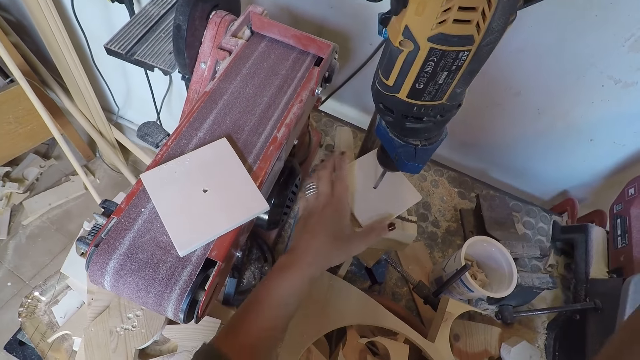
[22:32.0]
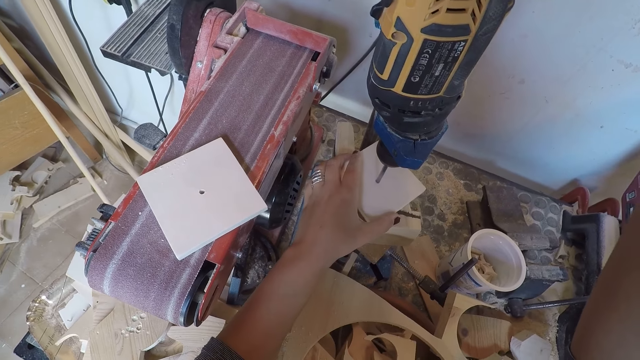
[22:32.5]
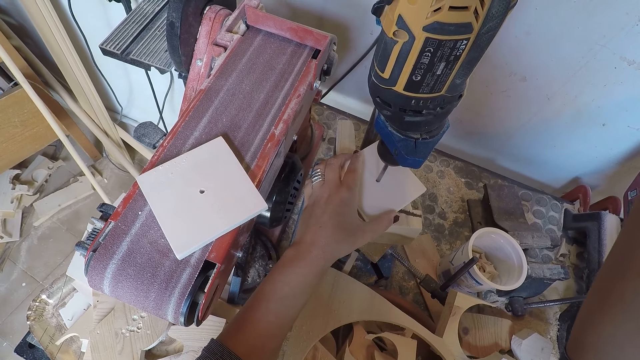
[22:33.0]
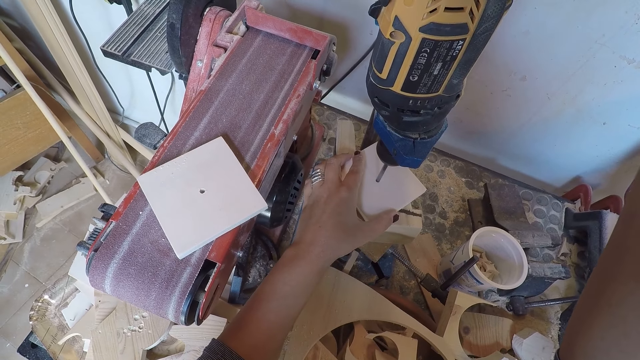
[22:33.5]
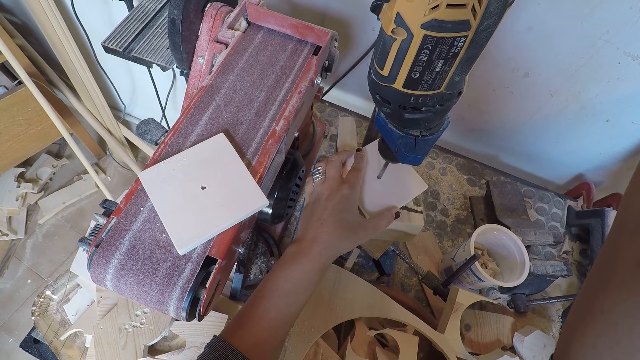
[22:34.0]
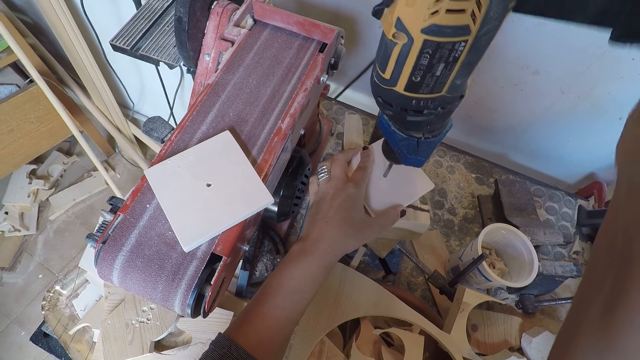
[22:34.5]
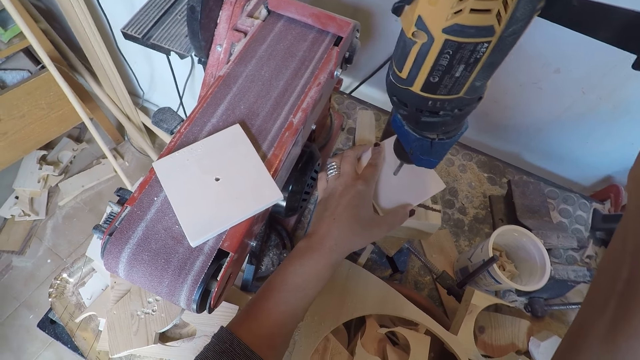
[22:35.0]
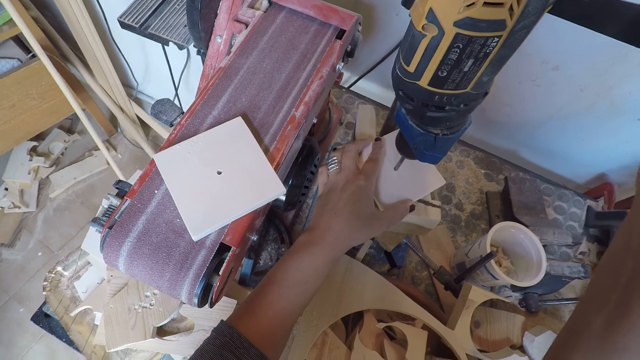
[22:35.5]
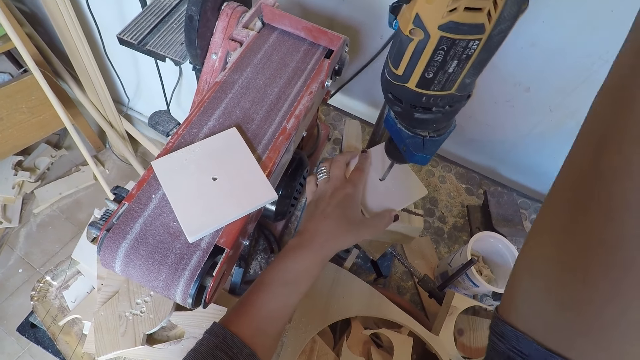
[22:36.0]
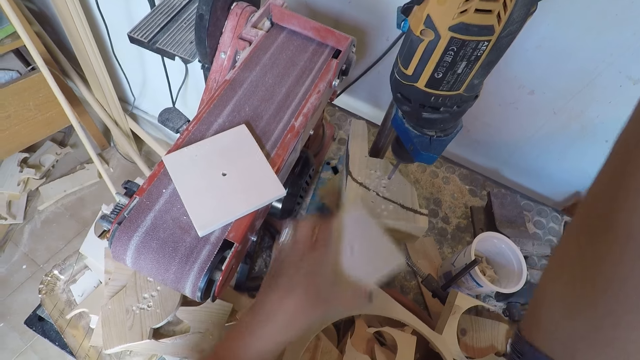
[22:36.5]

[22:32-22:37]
The camera wearer holds the wood under the drilling machine with his left hand. He drills a hole into the wood with the drilling machine. He removes the wood from the drilling machine with his left hand.

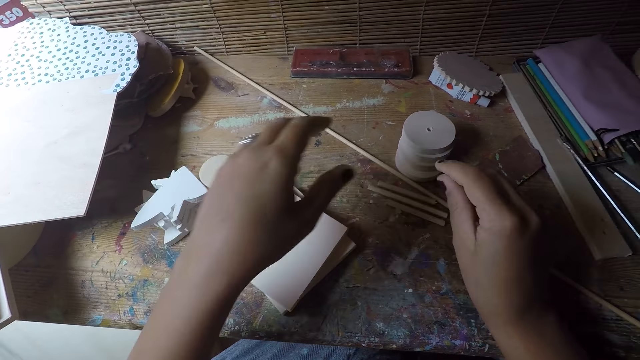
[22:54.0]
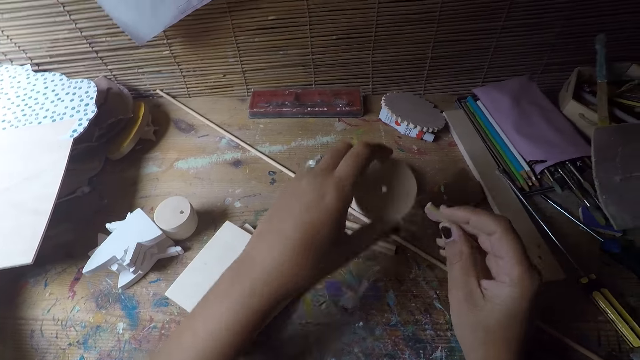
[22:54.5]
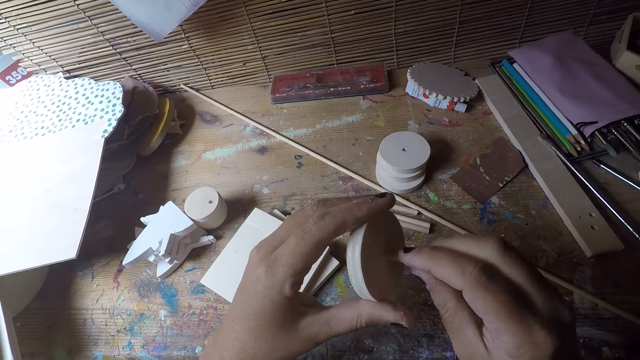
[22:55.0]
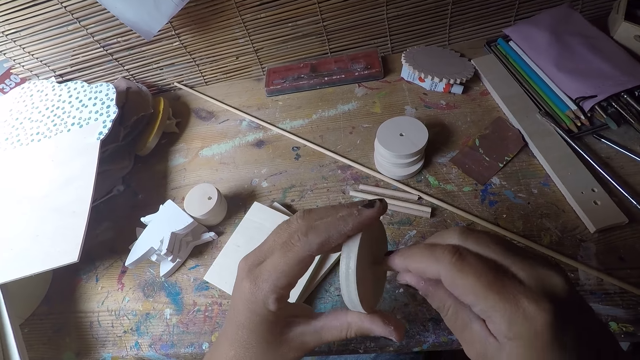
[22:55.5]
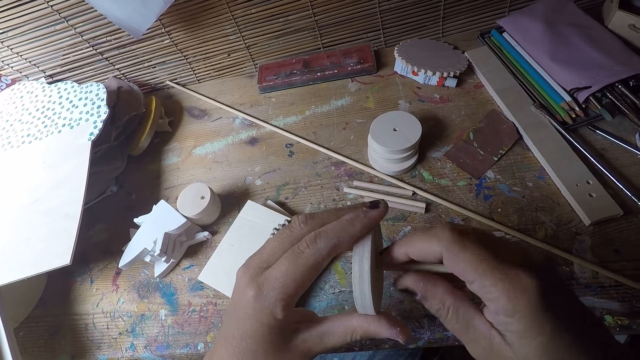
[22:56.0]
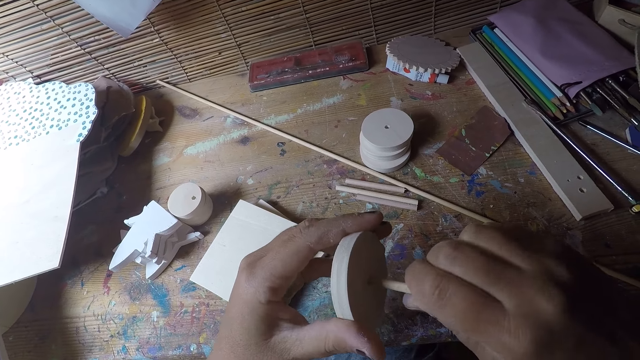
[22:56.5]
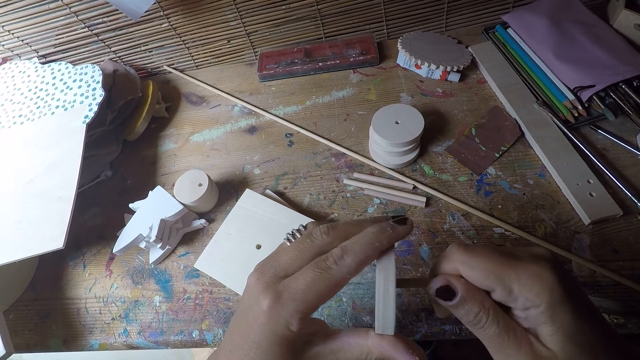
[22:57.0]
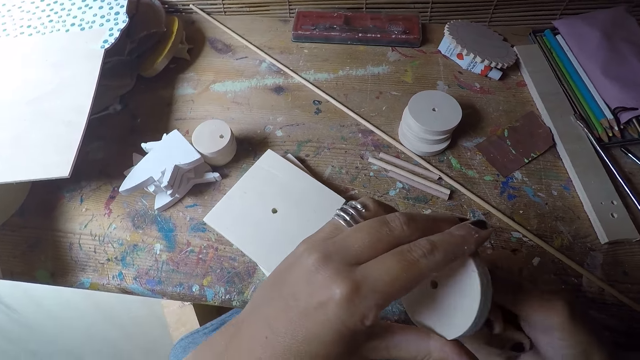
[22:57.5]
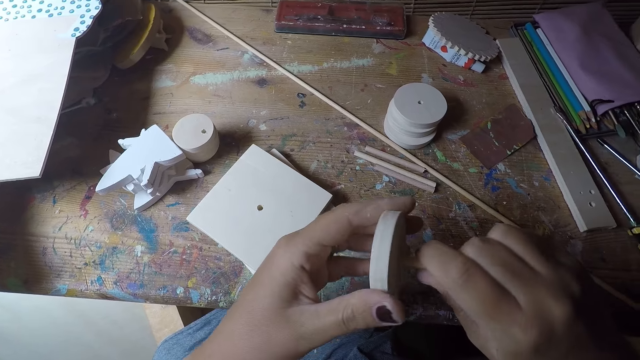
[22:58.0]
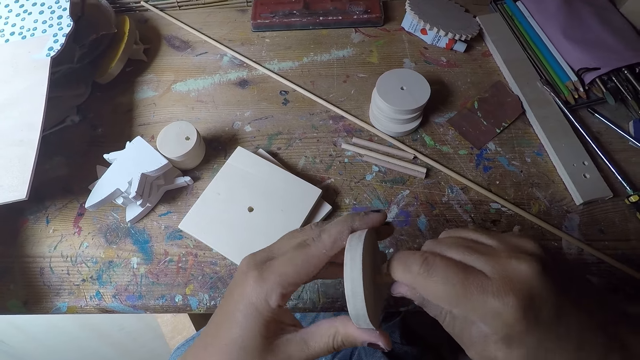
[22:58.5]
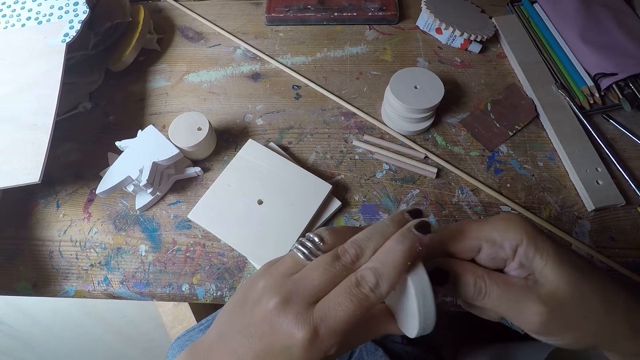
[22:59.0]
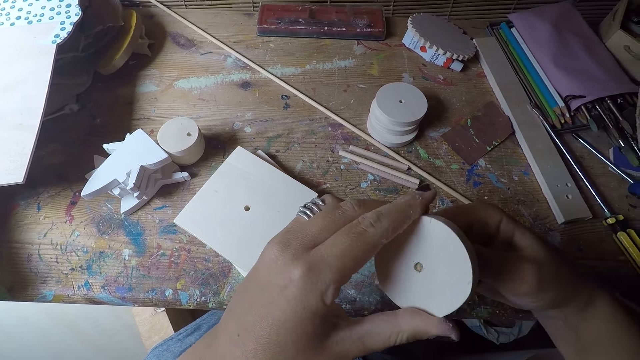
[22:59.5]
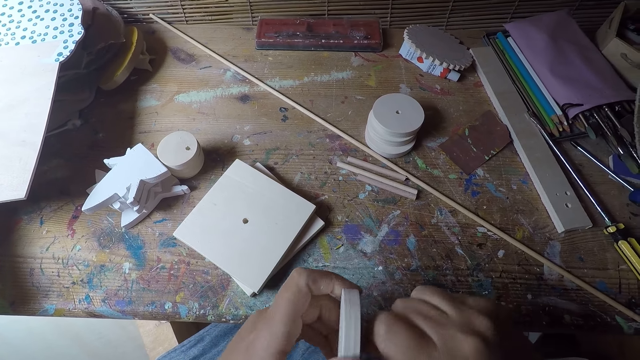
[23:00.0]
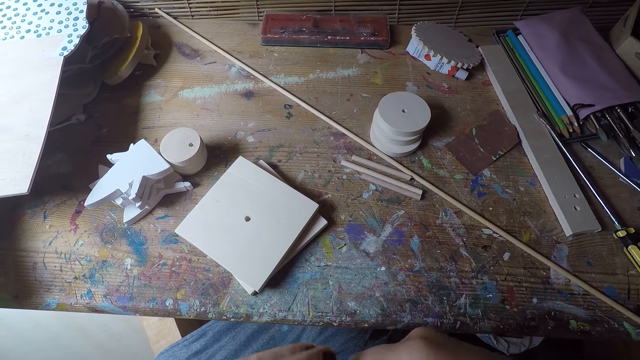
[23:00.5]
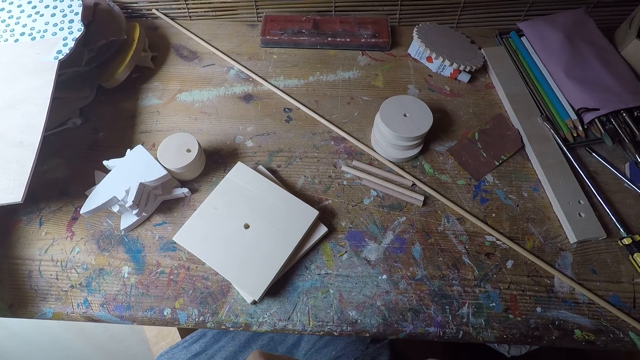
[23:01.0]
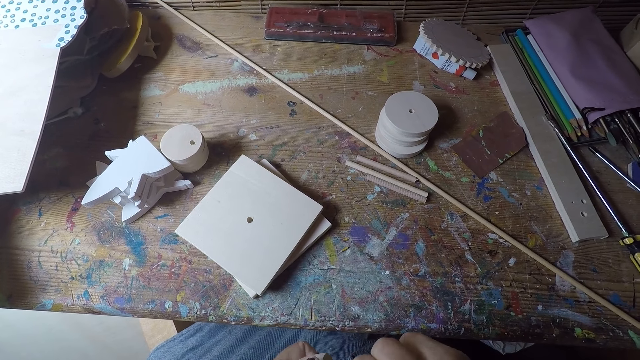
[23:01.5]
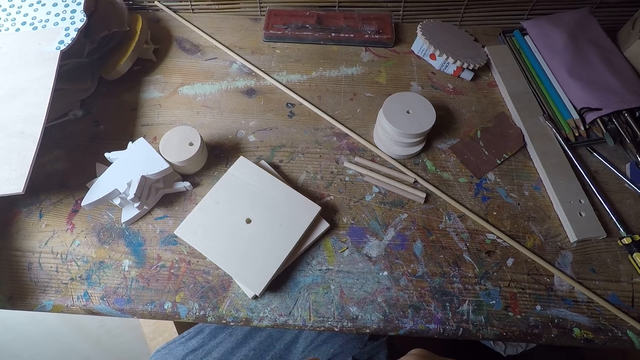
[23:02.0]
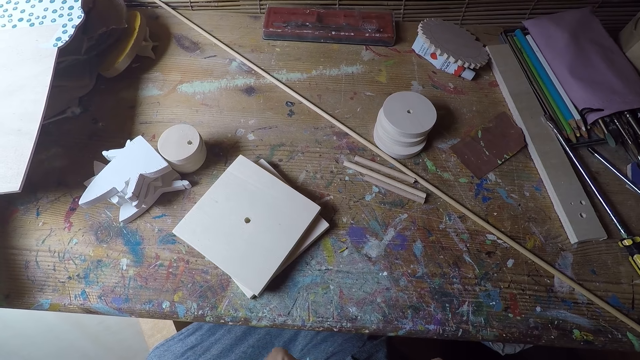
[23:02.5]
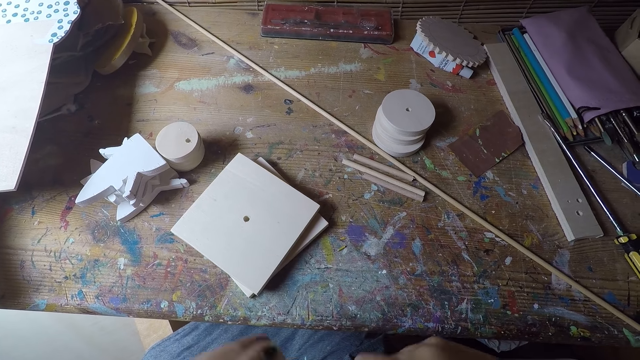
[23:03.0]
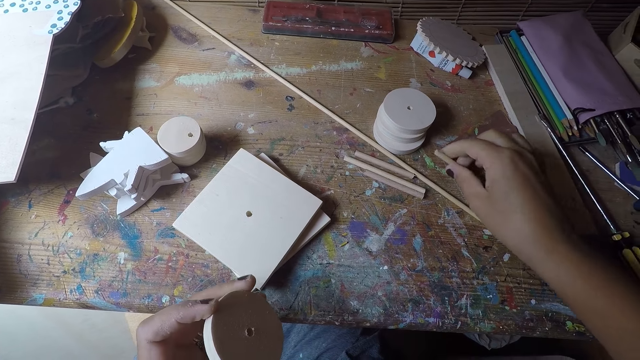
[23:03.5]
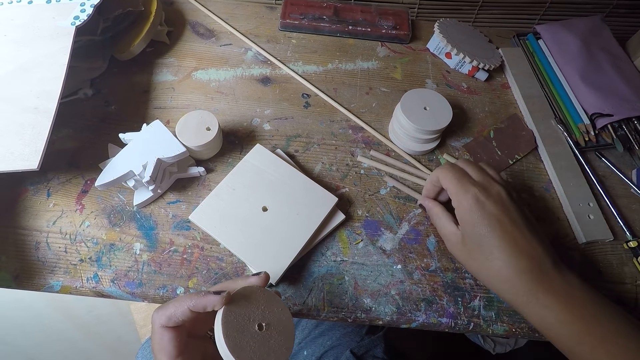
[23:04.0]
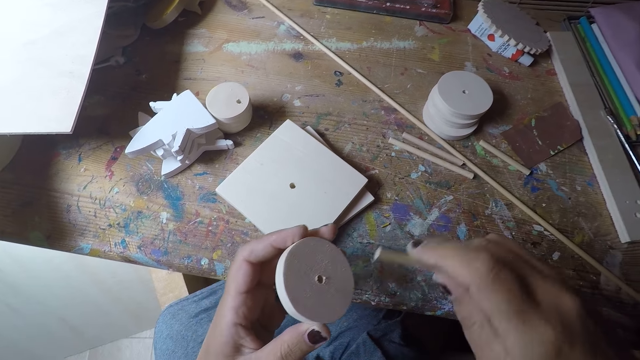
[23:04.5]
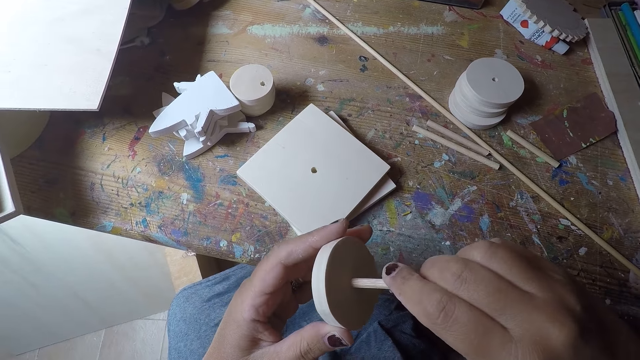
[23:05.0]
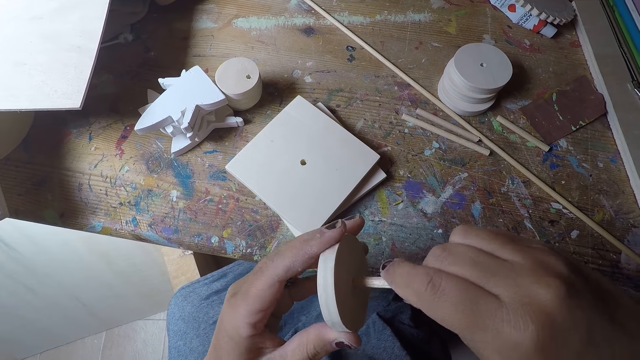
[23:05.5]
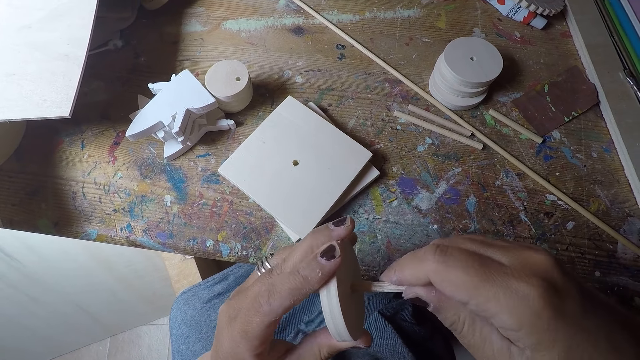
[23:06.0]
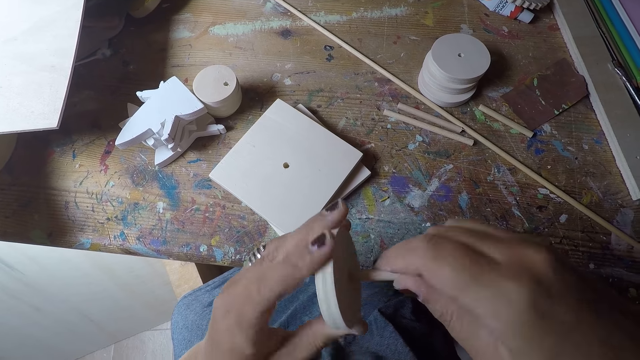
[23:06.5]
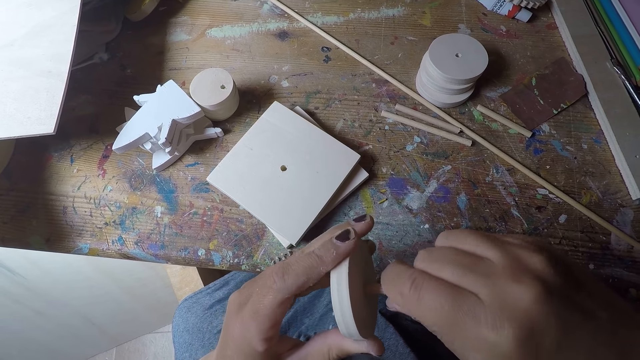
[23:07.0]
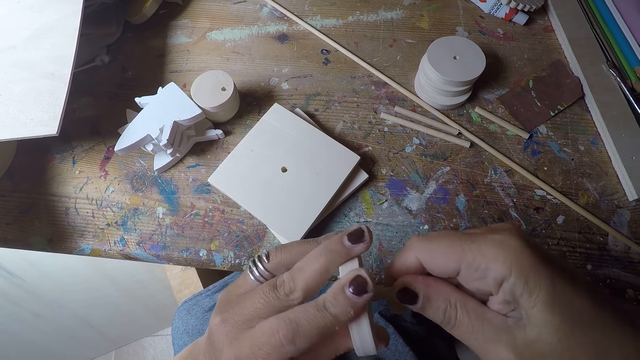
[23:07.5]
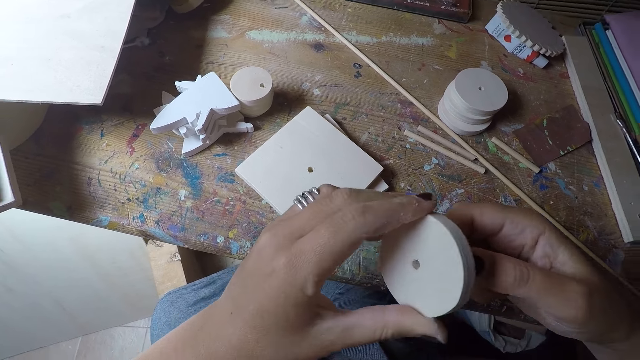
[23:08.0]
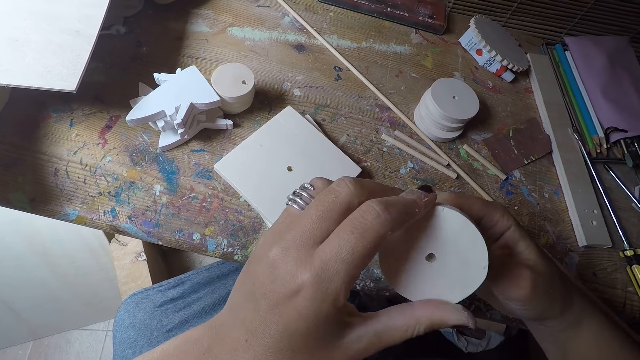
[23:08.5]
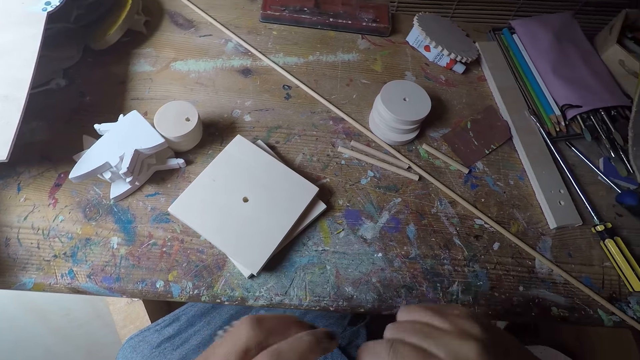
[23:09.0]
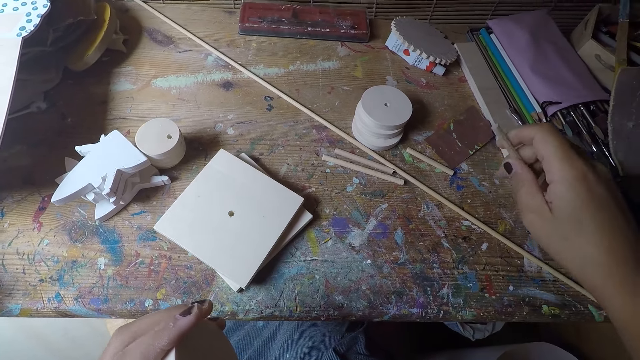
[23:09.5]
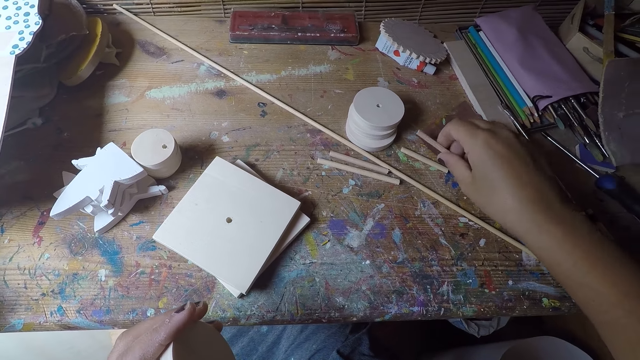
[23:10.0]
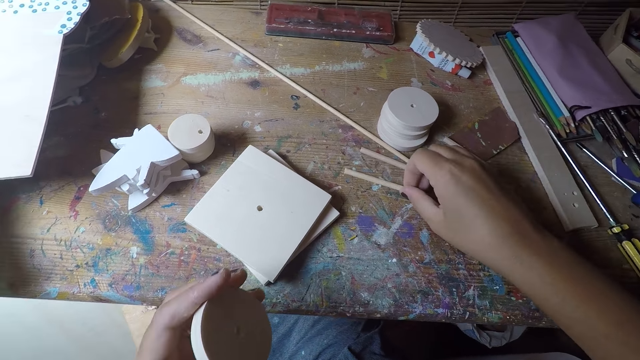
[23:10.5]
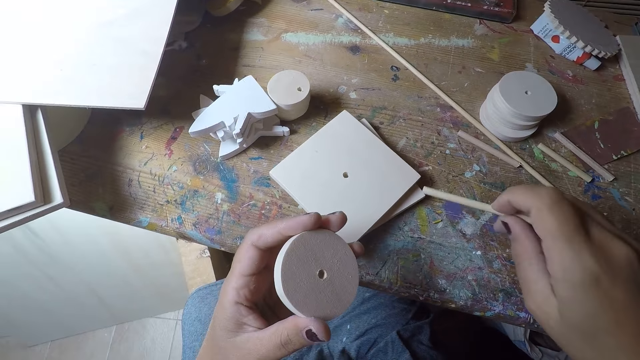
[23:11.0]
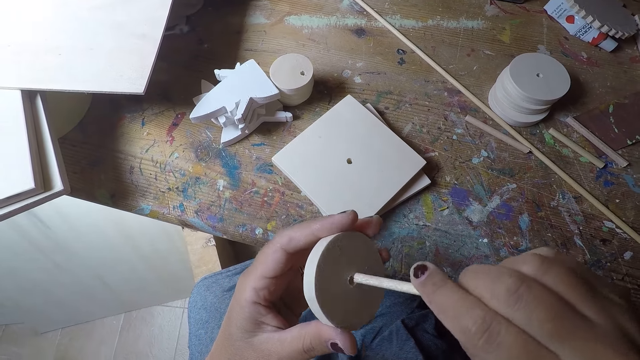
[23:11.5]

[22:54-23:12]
The camera wearer takes a circular wood on a pile of circular woods on the workshop table with his left hand. He fixes the small thin piece of wood into the circular wood with his right hand. He drops the thin piece of wood on the workshop table with his right hand. He picks a small piece of wood on the workshop table with his right hand. He fixes the small thin piece of wood into the circular wood with his right hand. He removes the small piece of wood from the circular wood with his right hand. He drops the thin piece of wood on the workshop table with his right hand. He picks a small piece of wood on the workshop table with his right hand. He fixes the small thin piece of wood into the circular wood with his right hand.
